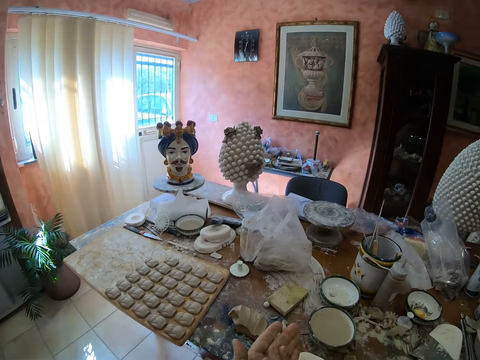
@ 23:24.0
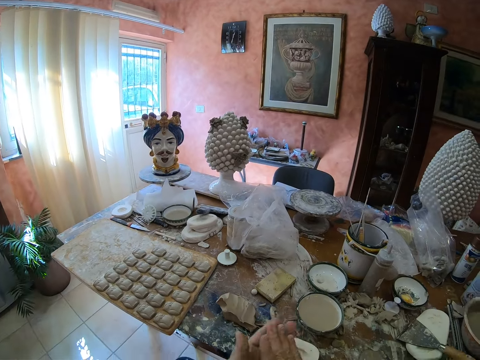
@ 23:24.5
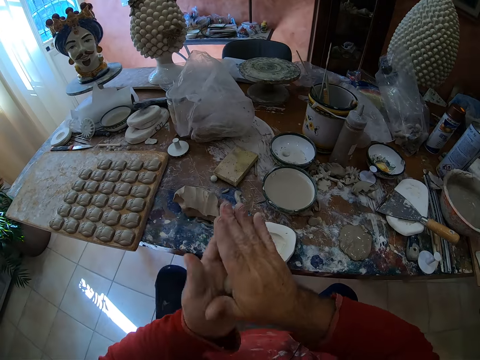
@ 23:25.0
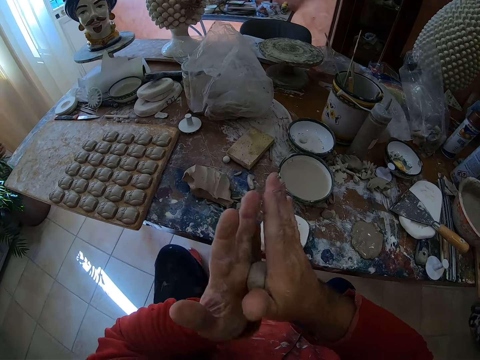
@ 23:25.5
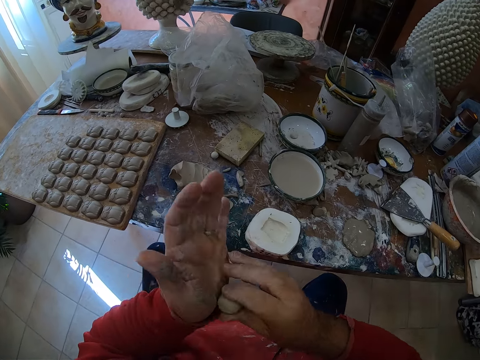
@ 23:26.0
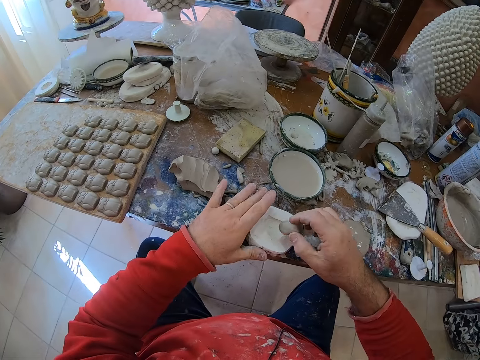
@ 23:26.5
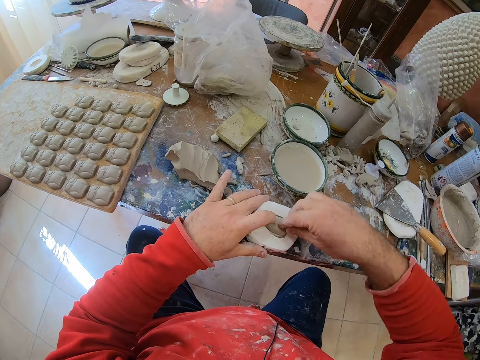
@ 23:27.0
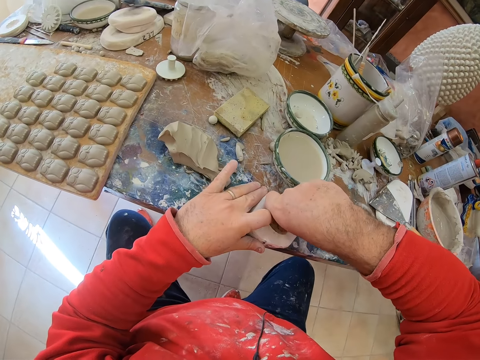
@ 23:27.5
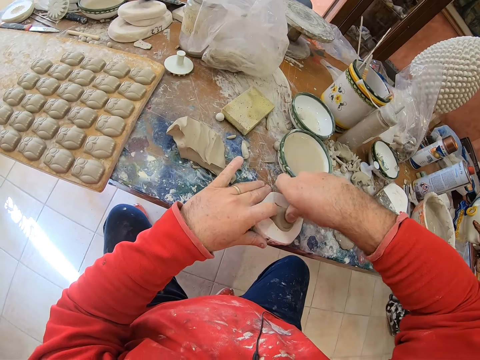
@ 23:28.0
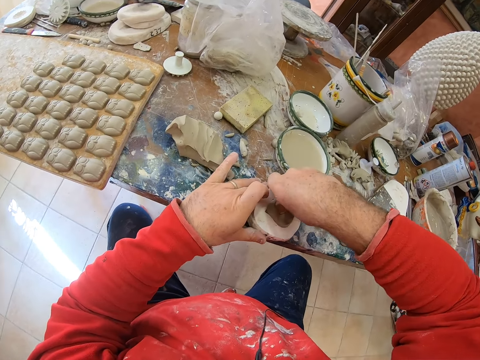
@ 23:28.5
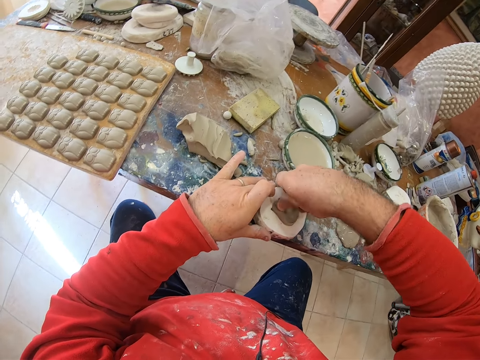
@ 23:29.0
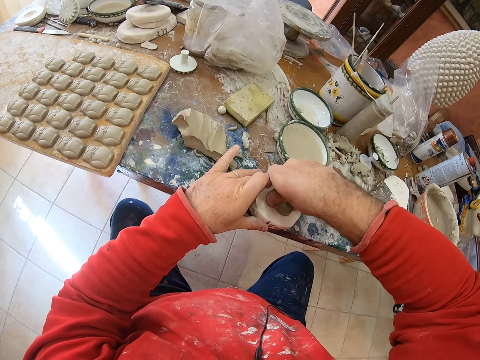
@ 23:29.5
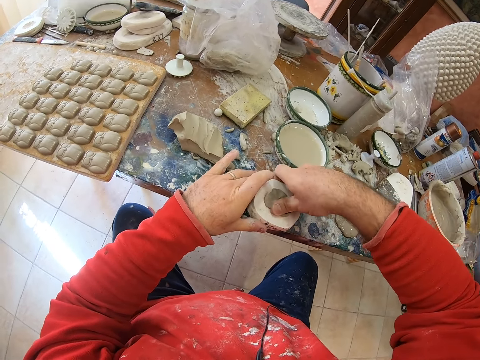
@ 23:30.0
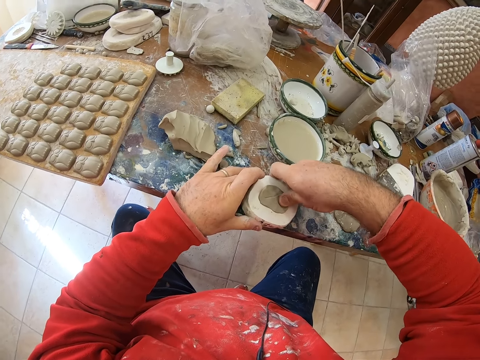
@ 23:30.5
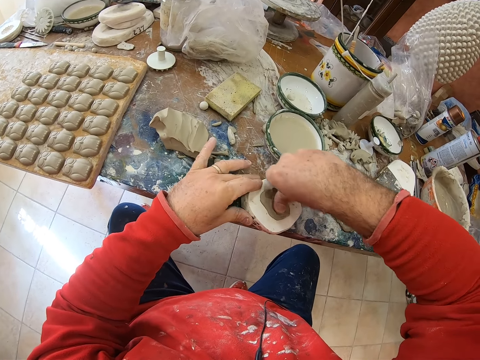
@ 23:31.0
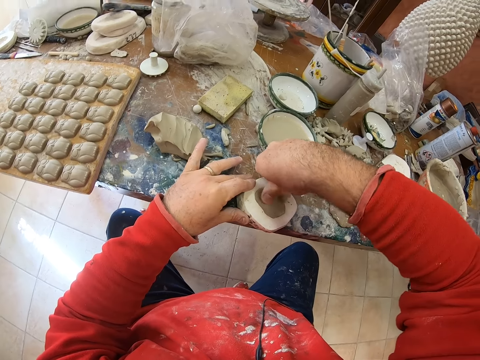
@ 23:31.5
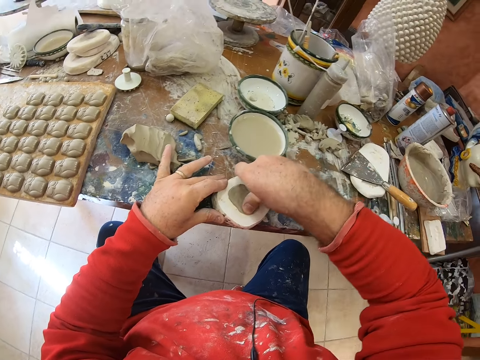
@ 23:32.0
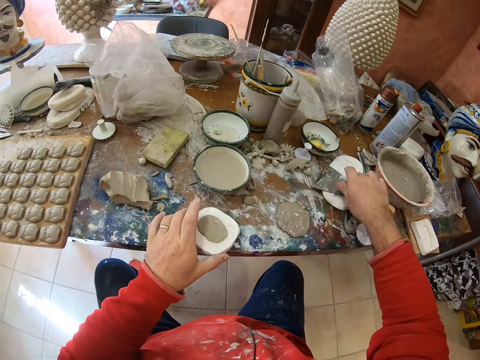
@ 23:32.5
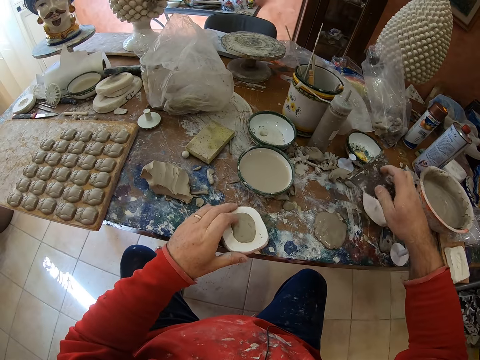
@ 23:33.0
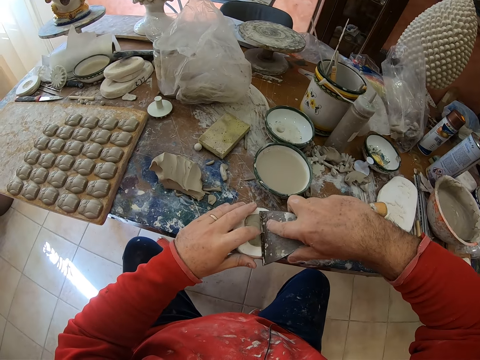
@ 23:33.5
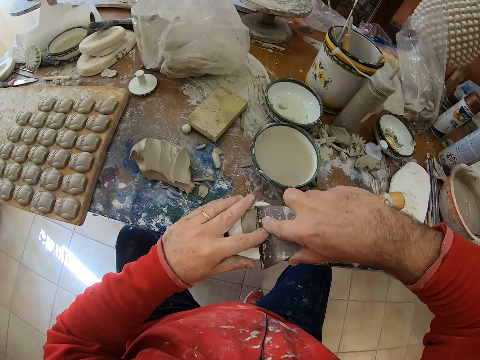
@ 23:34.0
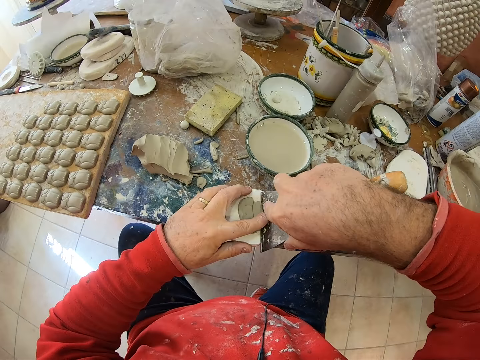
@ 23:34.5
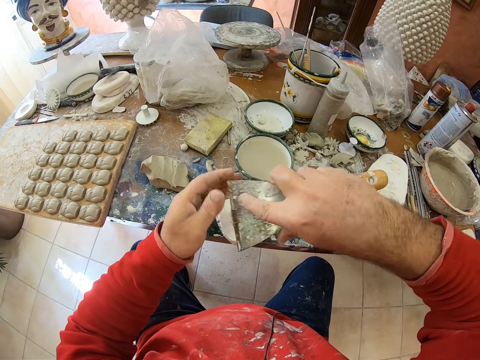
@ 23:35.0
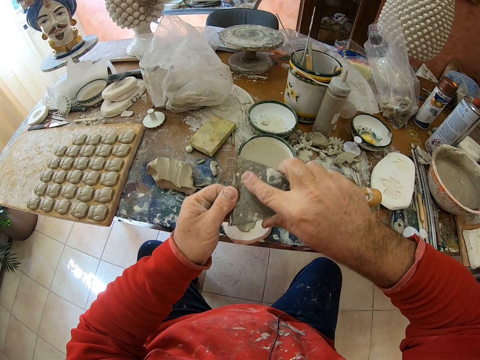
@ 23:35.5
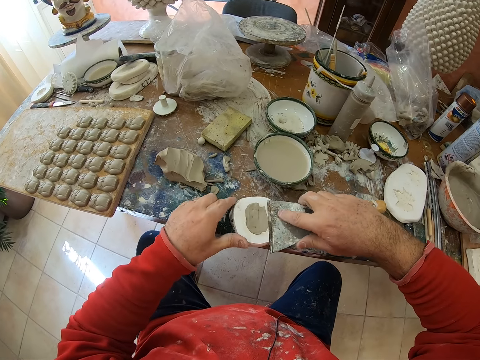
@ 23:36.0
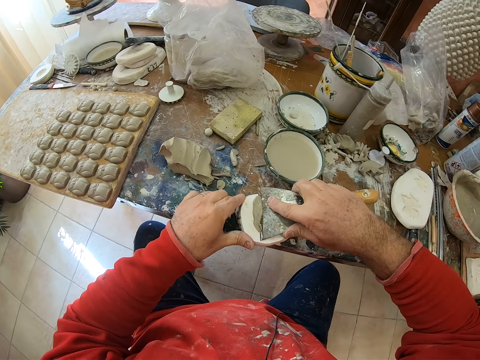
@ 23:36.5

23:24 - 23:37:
The camera wearer presses the clay mold on a mold shaper. They pick up a scraper on the table. They scrape off excess clay on the mold shaper with the scraper.

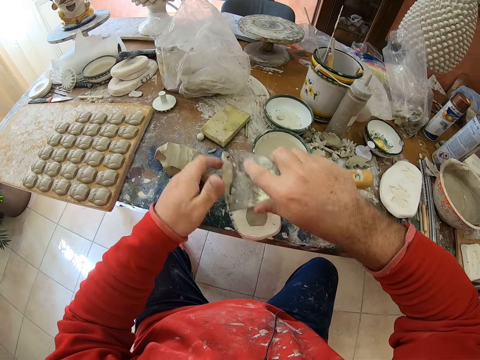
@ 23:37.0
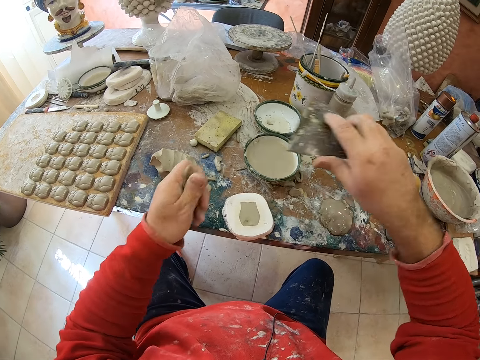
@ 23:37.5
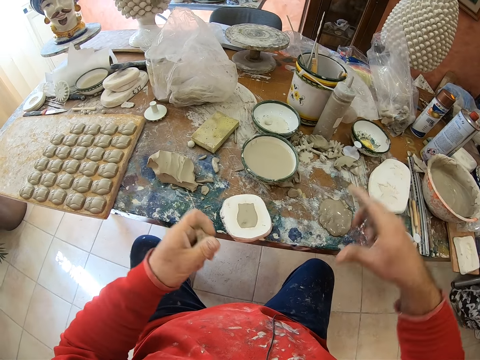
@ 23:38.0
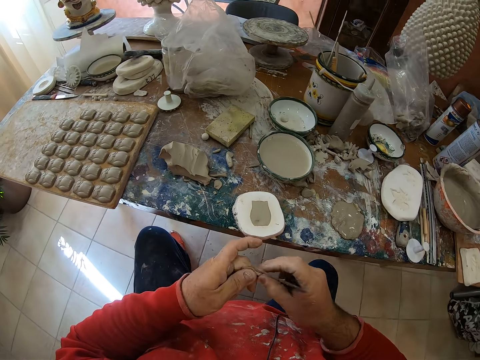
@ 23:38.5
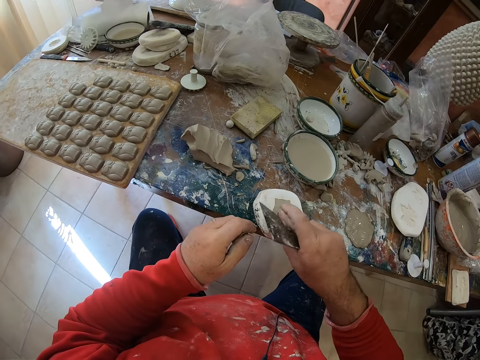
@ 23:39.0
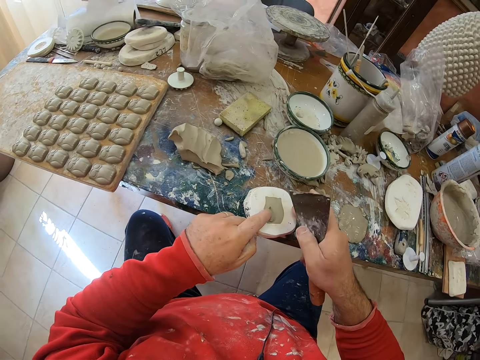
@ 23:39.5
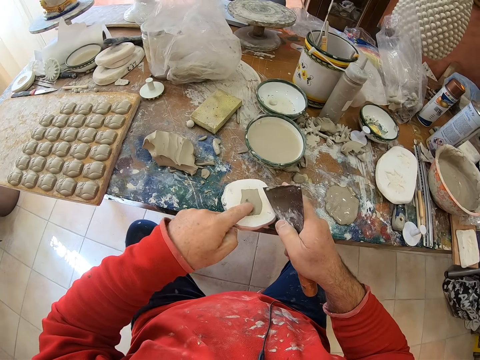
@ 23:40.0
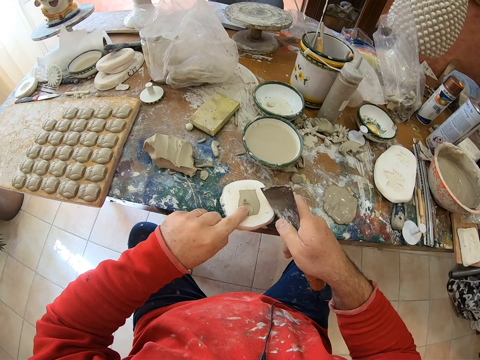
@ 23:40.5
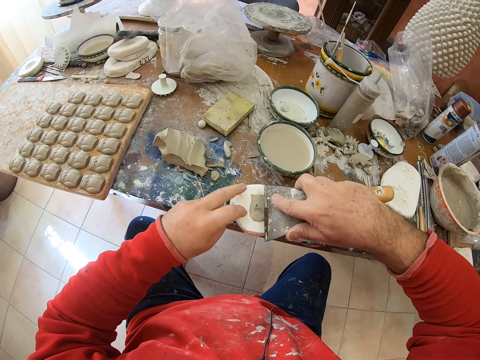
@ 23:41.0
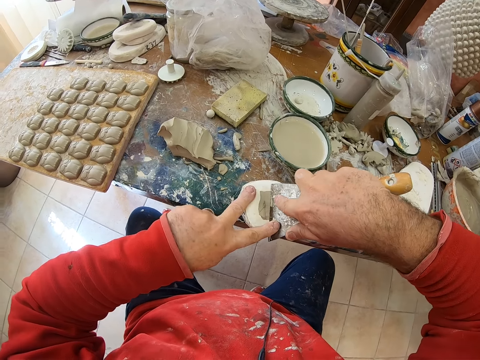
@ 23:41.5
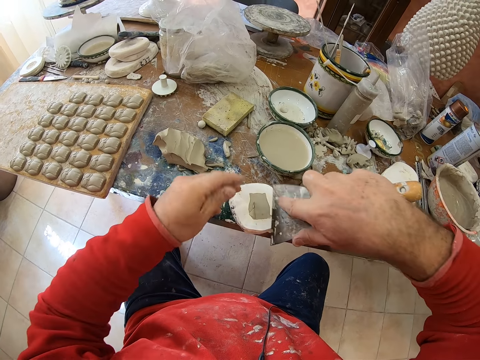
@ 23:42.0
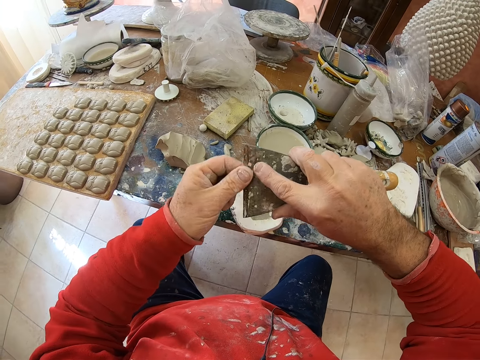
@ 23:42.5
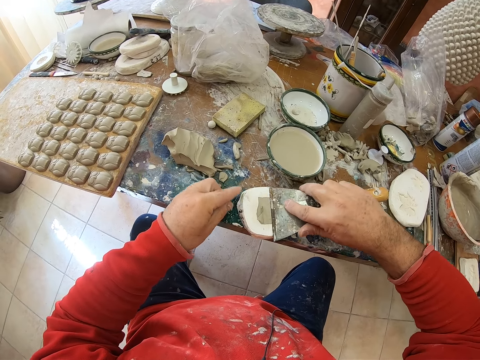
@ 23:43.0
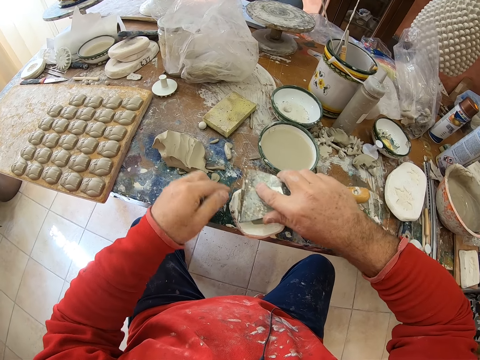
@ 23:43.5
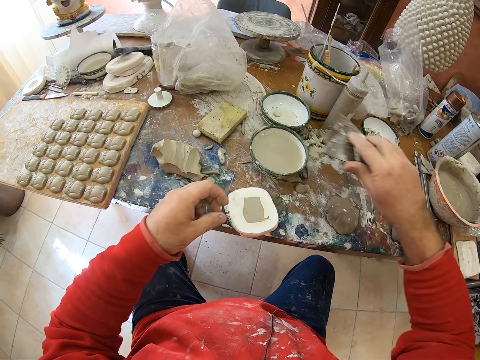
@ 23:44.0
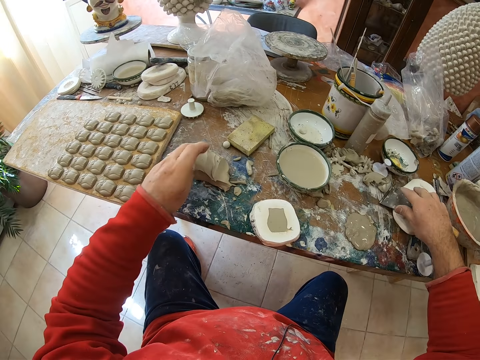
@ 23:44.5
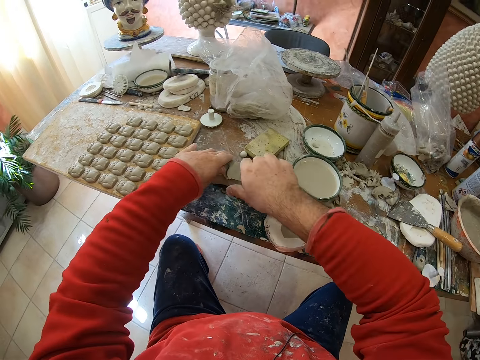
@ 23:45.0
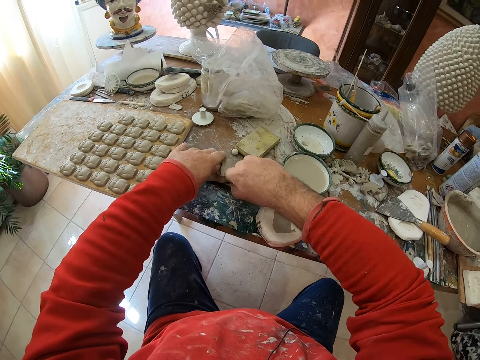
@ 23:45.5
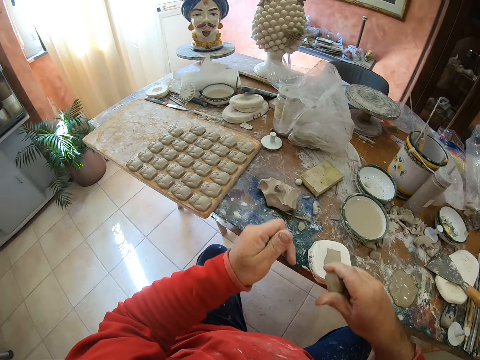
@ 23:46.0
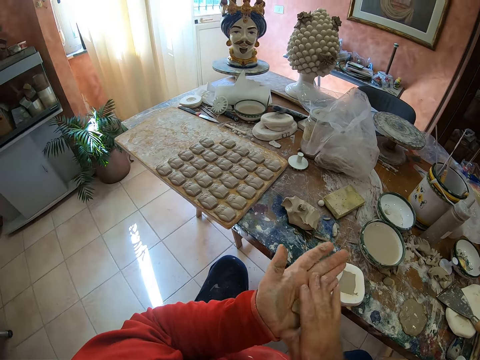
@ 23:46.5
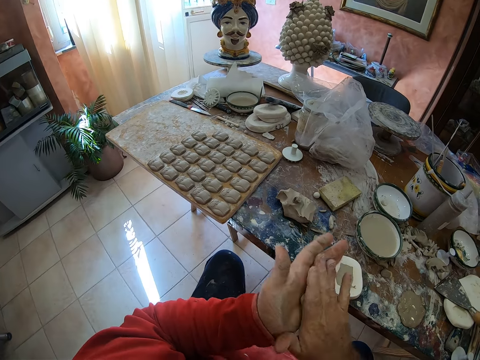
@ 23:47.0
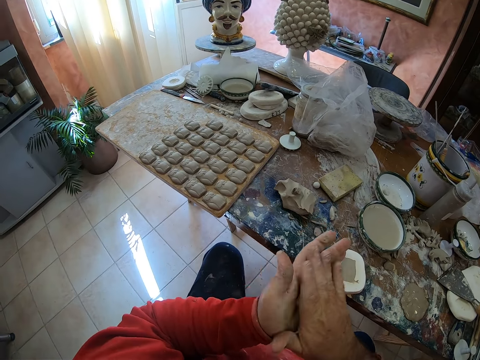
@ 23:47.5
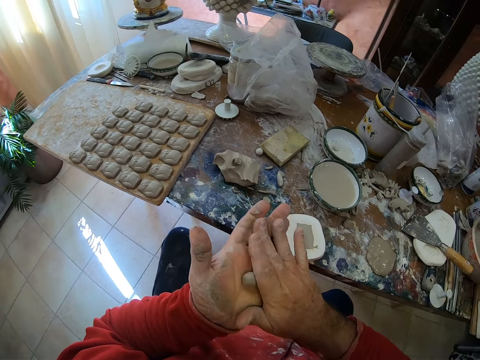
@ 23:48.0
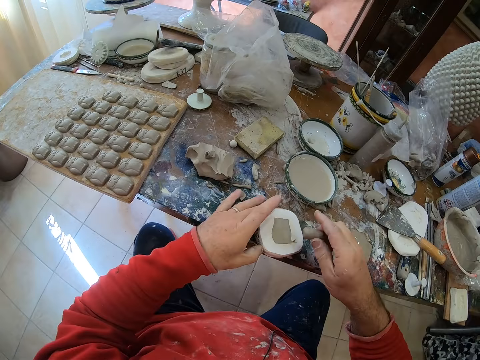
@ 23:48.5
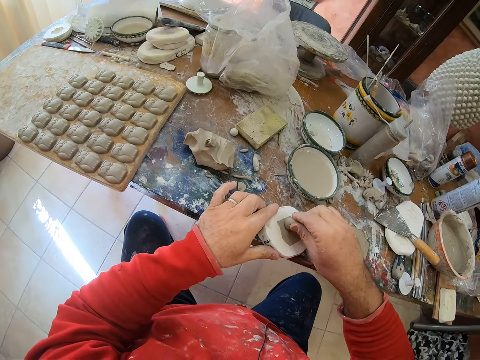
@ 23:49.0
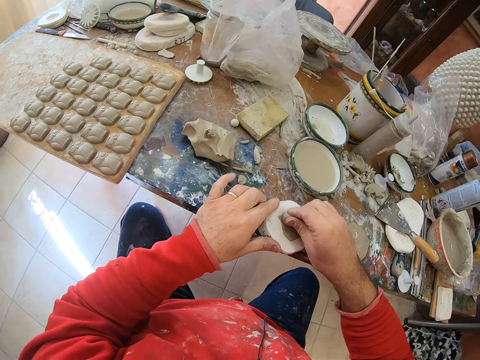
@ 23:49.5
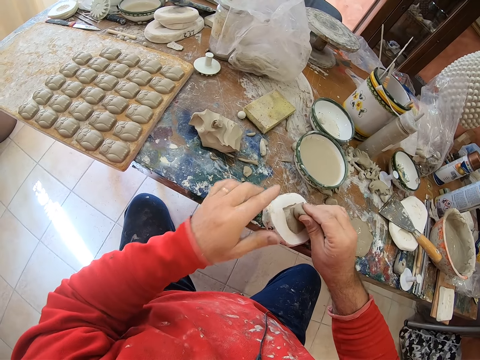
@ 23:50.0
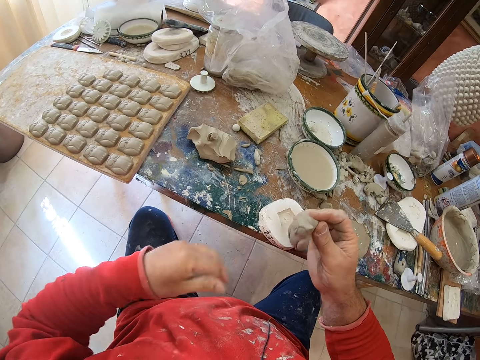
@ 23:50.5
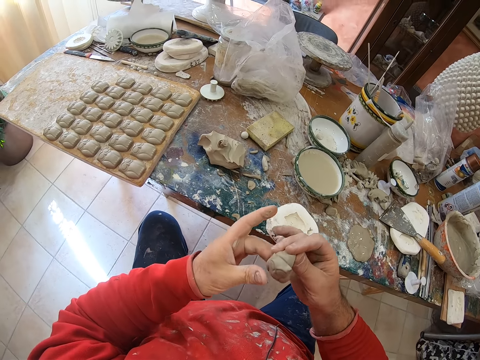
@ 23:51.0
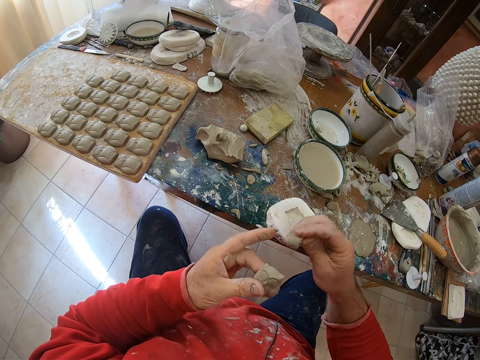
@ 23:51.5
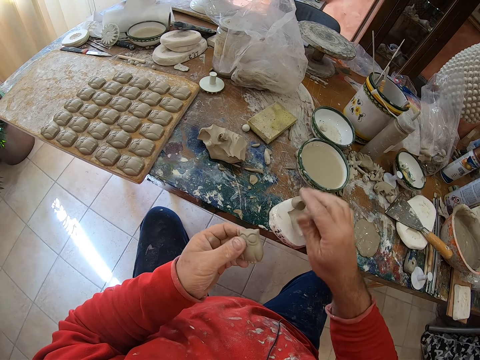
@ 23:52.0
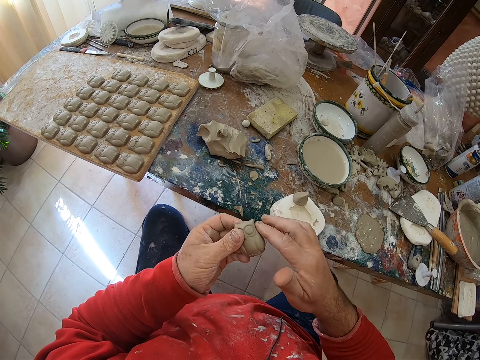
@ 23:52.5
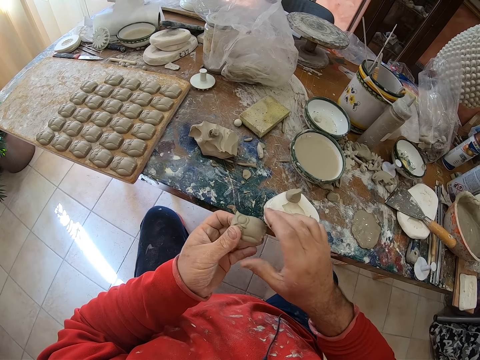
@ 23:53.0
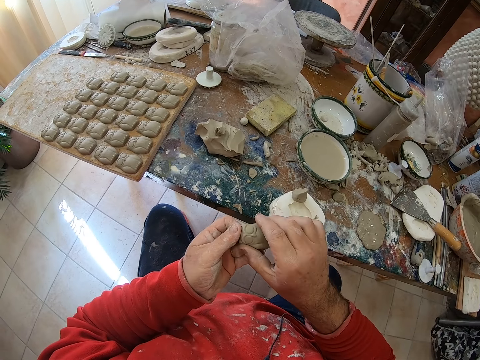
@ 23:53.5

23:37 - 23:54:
The camera wearer cuts a mud piece from his left hand. He fixes the mud on the shaper tool. He cuts the excess mud on the tool with a scraper. He drops the scraper on the table. He cuts the mud on the table. He takes a pinch of clay mold on the table. He rolls the clay mold in his hands. He scoops the molding from the shaper tool with the rolled mud. He presses the clay mold on a mold shaper. He pulls an owl-shaped clay mold from the mold shaper. He drops the mud on the shaper tool. He smoothens the owl mold's edges with his fingers. He shapes the molding in his hands.
